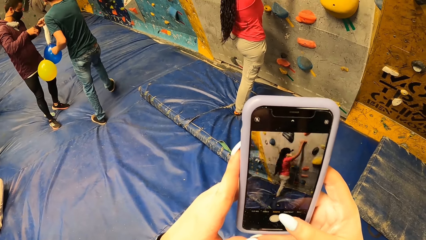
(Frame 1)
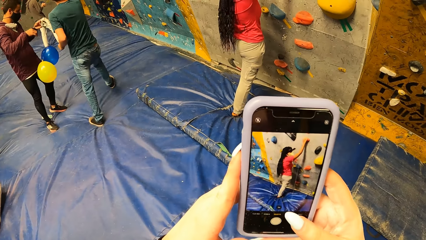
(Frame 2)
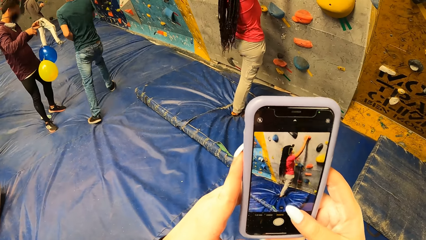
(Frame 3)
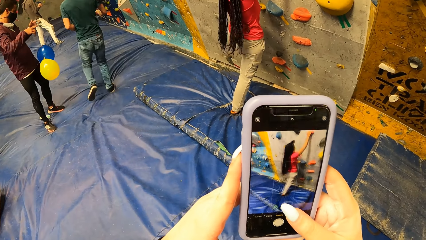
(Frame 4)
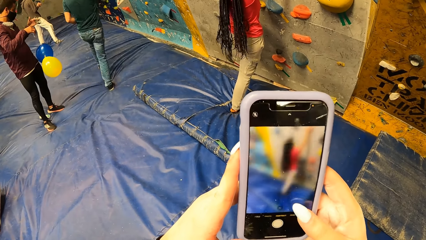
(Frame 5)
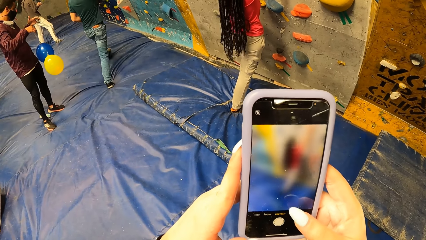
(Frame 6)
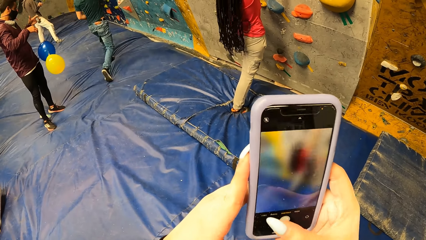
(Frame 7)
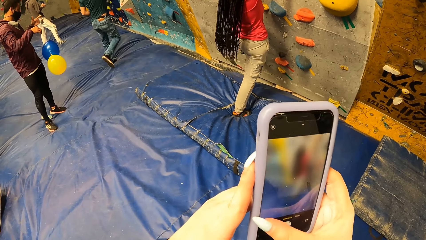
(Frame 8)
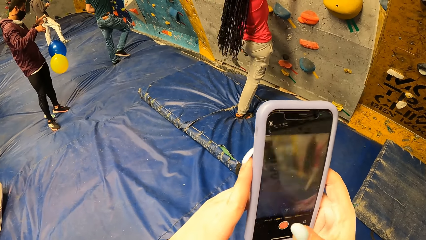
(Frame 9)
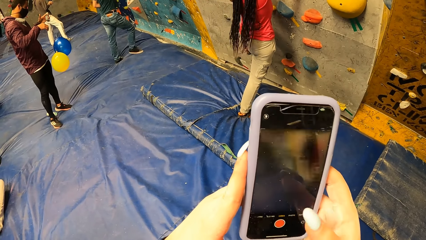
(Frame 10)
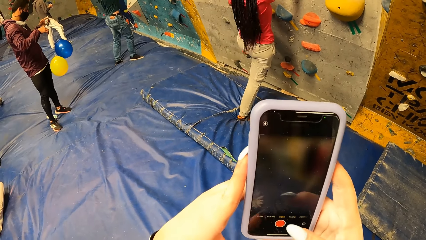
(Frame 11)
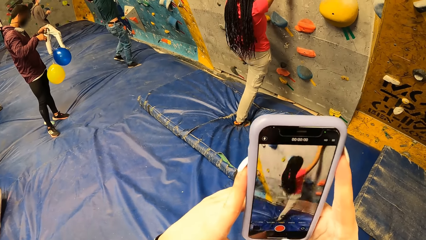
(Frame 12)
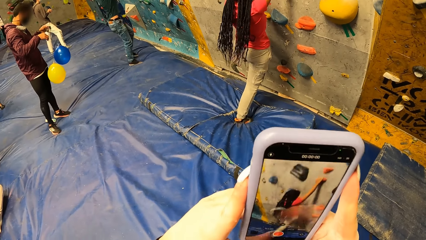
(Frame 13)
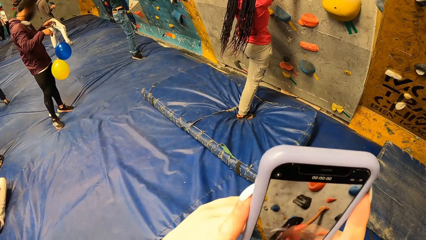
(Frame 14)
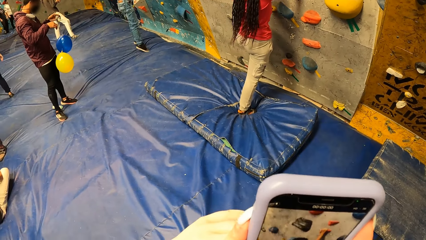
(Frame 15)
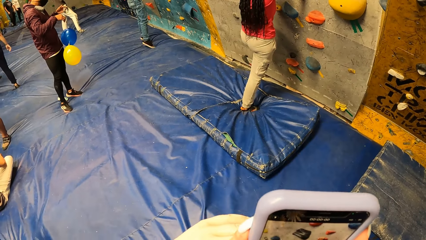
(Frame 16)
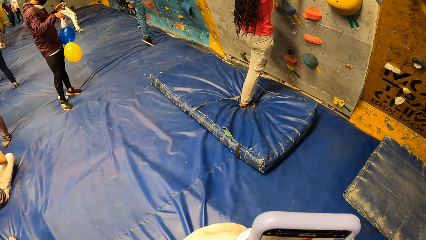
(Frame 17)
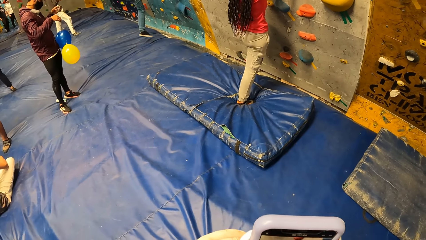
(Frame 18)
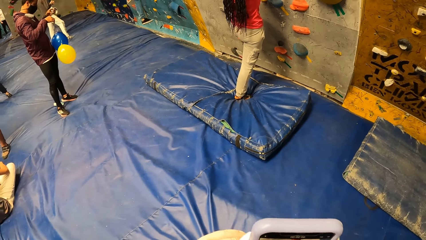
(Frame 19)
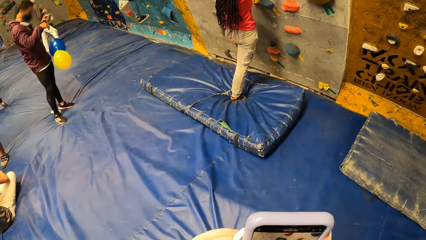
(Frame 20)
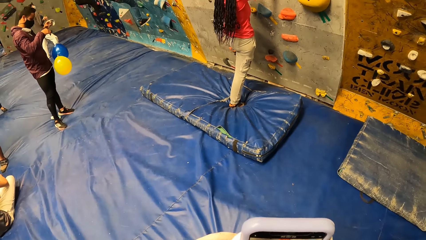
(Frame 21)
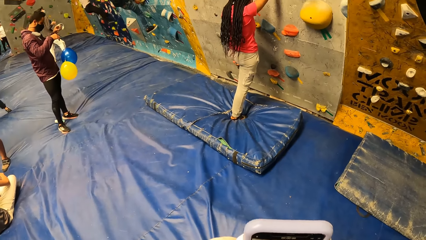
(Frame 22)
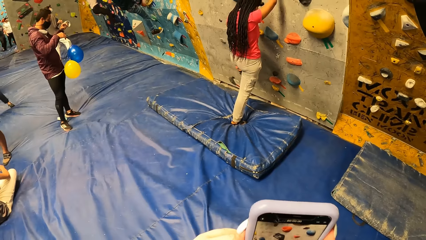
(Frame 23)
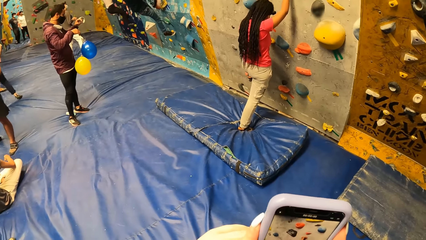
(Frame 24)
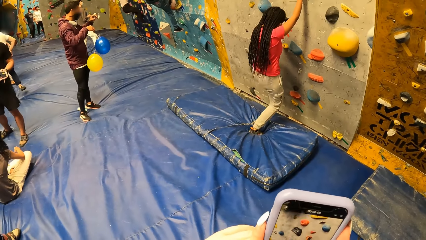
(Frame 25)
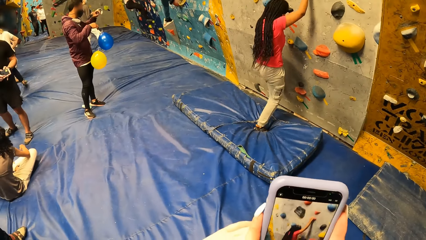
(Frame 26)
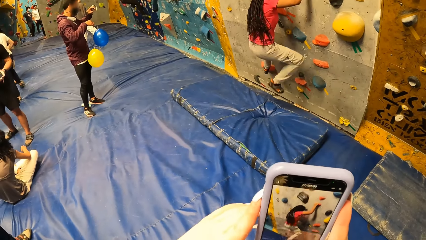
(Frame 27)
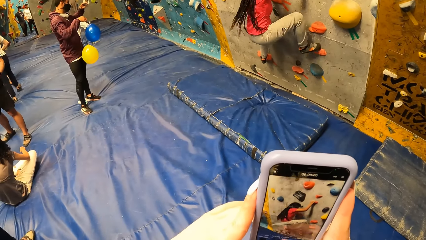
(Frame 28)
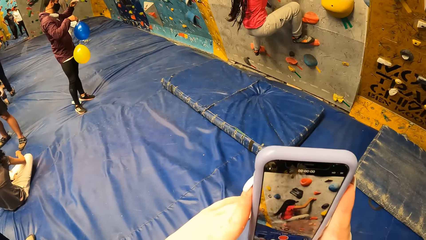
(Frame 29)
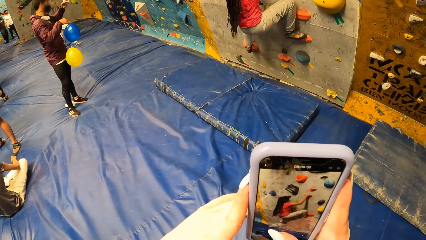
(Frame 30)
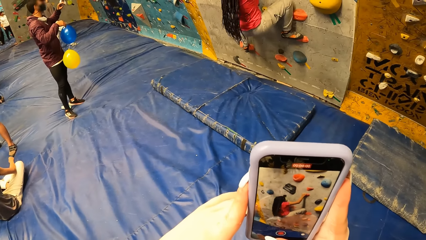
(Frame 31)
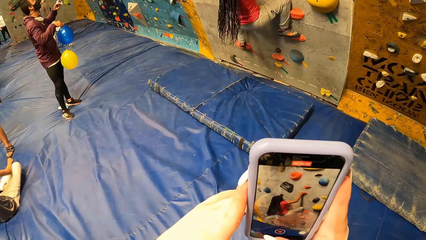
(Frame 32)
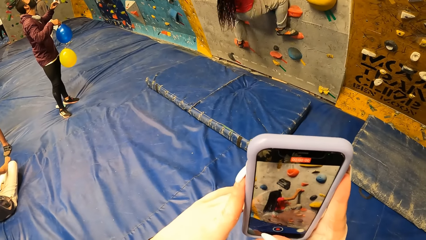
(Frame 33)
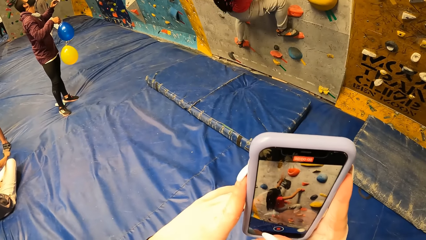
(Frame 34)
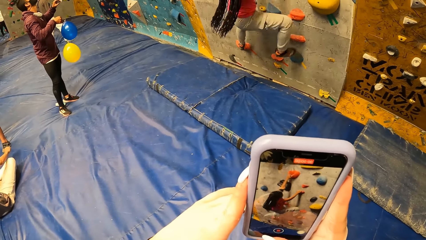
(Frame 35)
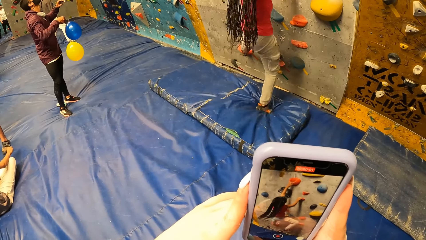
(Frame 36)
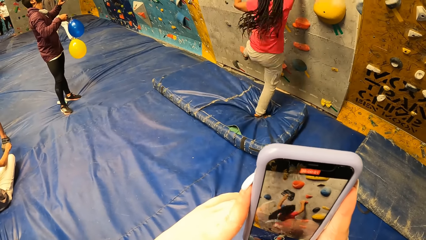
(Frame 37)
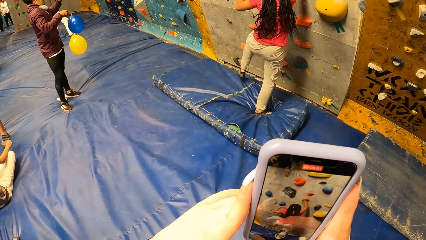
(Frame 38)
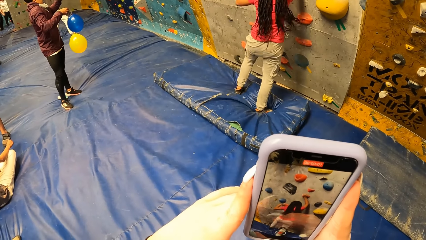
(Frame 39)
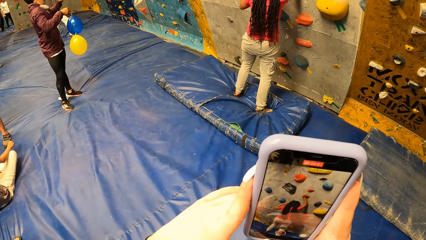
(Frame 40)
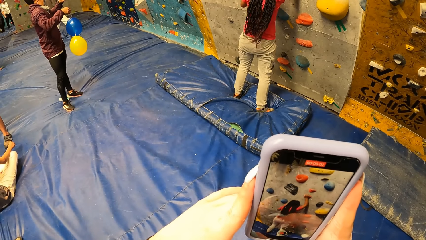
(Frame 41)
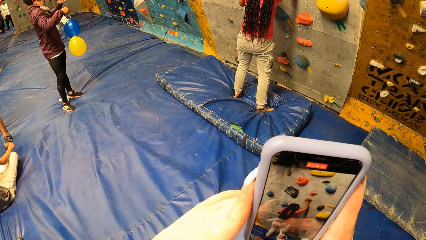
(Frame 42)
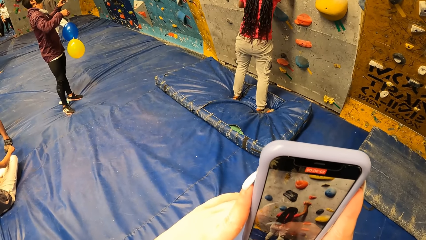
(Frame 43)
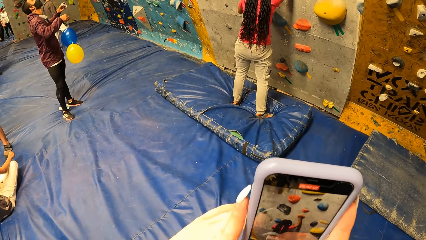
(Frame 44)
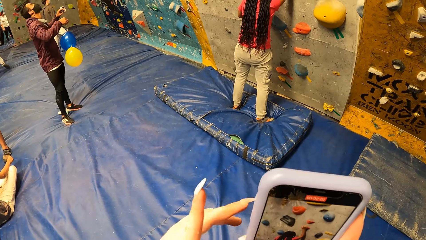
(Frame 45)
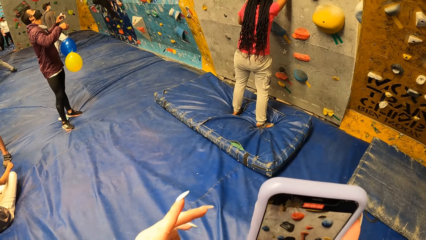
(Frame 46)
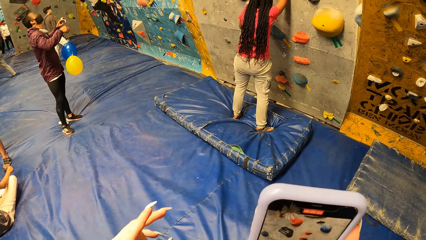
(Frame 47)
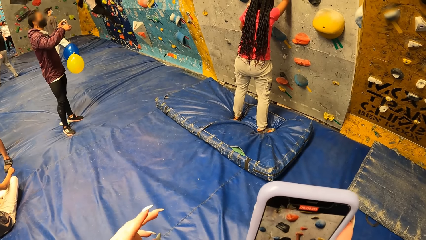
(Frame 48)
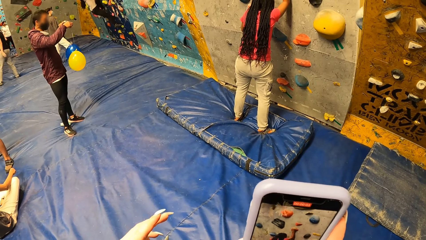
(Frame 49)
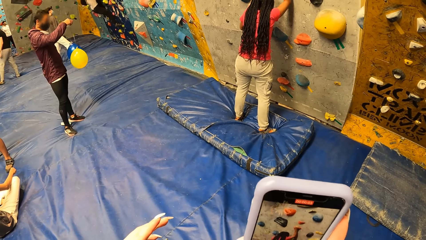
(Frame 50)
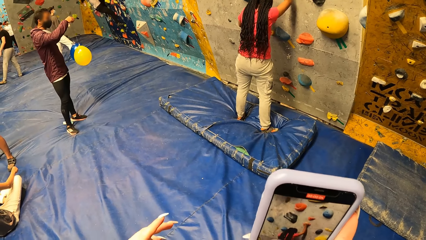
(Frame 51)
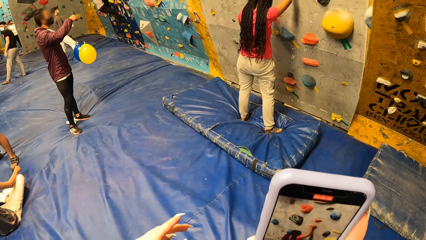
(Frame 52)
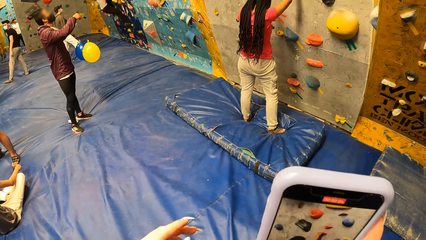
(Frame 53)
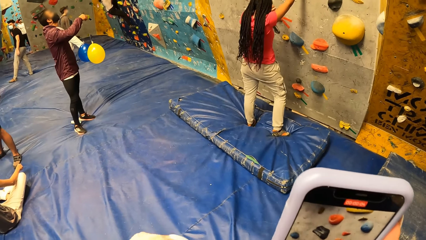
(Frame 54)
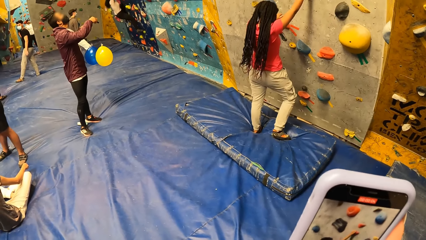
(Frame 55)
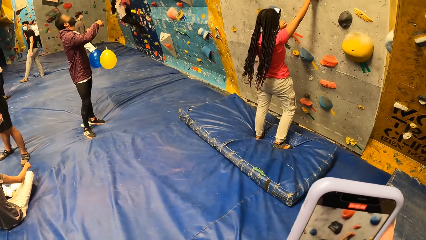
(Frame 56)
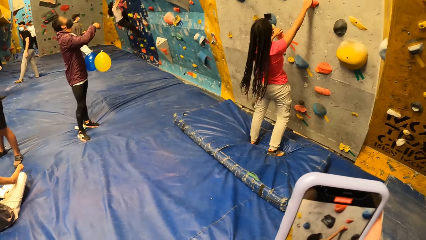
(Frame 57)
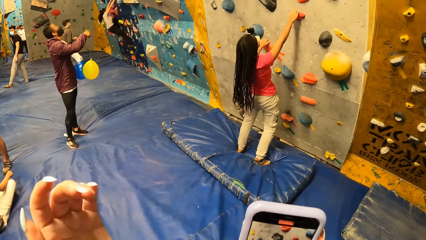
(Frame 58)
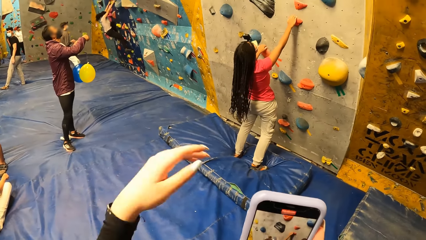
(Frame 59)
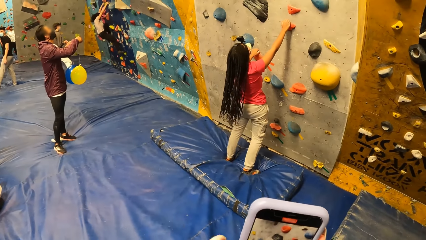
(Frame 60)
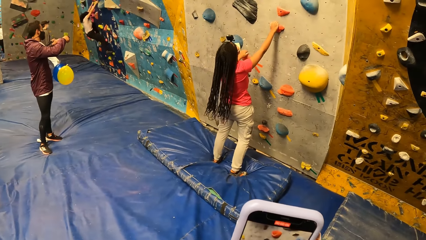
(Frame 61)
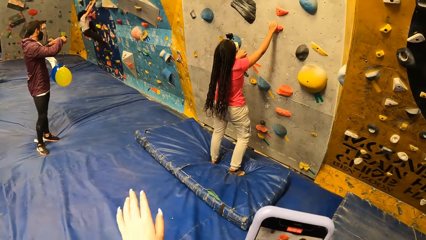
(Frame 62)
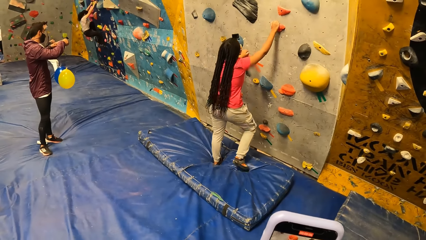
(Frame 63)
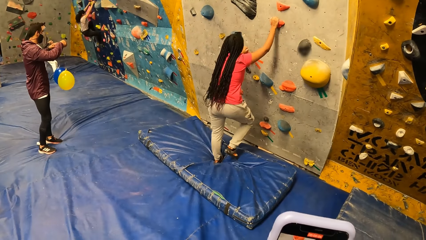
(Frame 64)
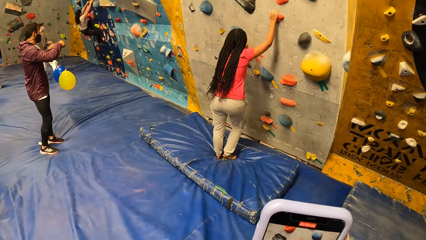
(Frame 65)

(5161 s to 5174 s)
The camera wearer is recording. The woman lands on her feet.

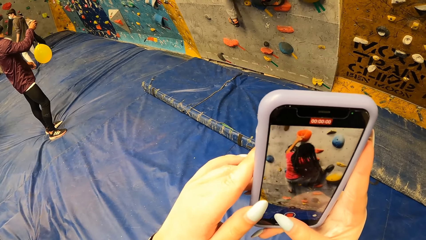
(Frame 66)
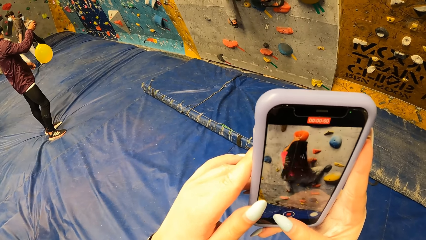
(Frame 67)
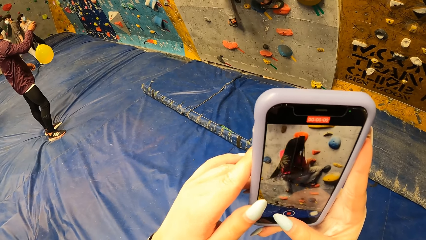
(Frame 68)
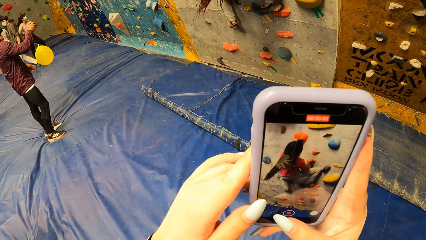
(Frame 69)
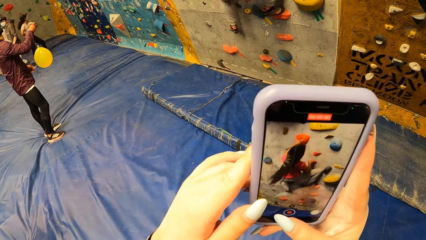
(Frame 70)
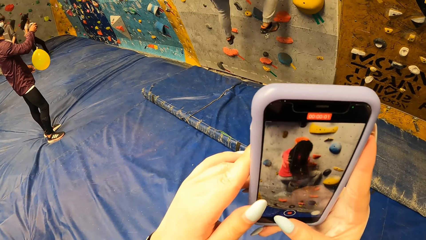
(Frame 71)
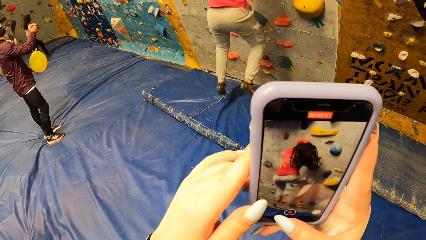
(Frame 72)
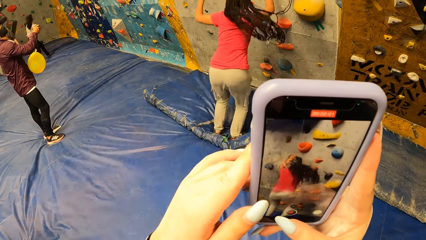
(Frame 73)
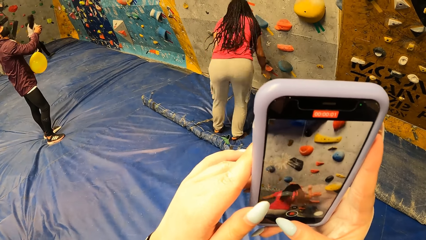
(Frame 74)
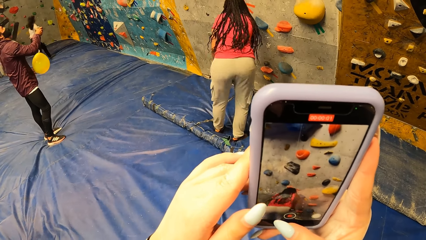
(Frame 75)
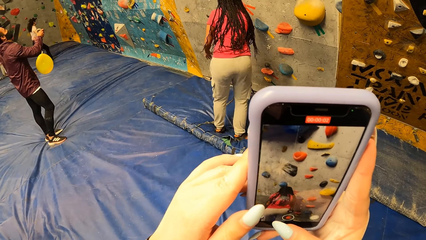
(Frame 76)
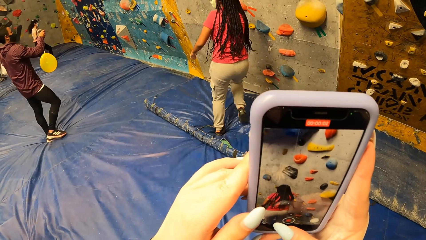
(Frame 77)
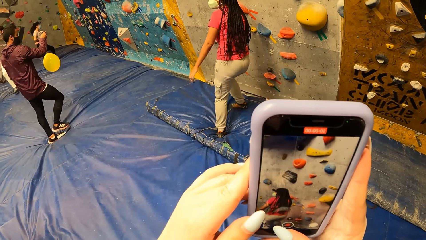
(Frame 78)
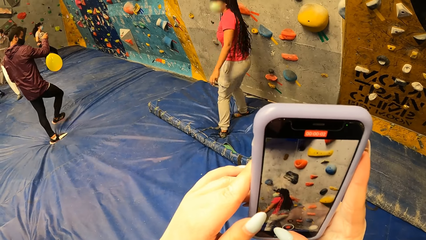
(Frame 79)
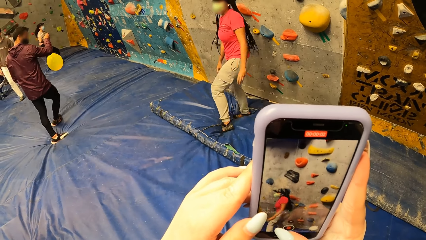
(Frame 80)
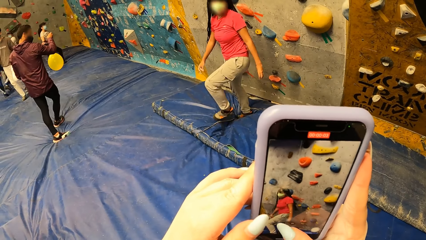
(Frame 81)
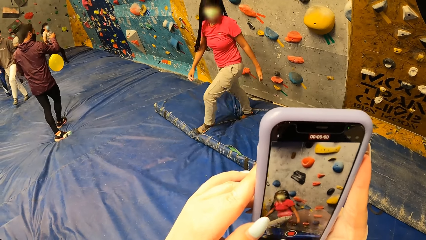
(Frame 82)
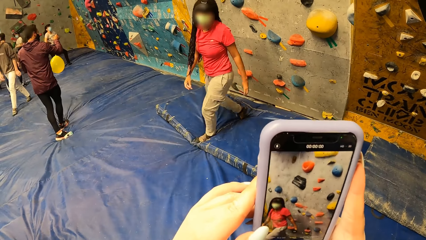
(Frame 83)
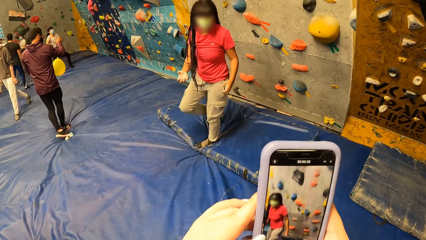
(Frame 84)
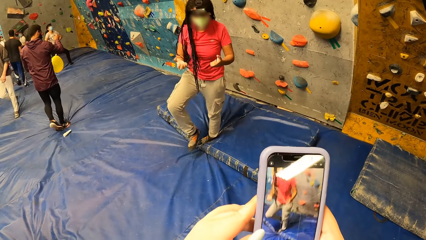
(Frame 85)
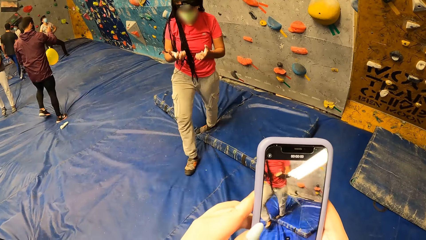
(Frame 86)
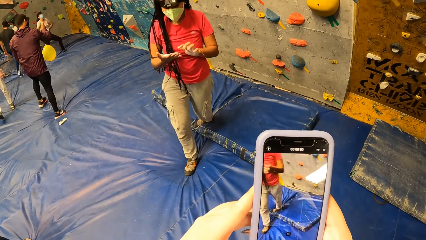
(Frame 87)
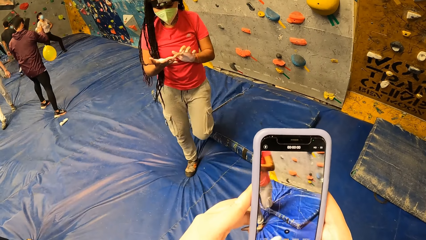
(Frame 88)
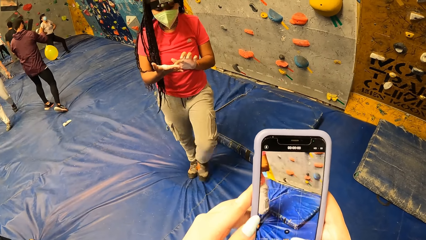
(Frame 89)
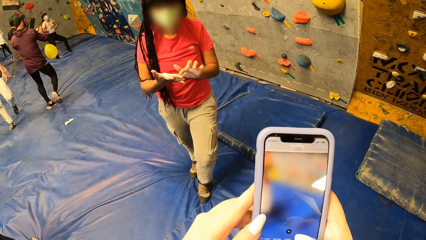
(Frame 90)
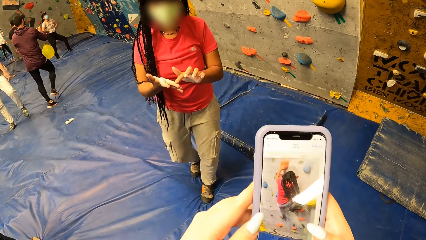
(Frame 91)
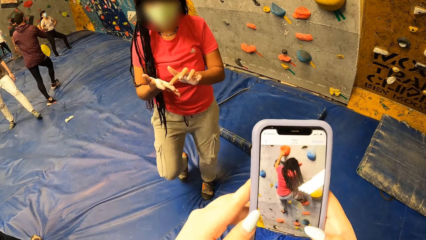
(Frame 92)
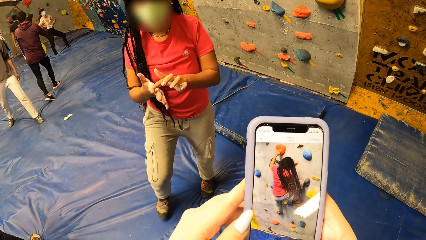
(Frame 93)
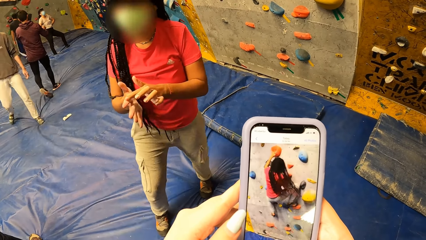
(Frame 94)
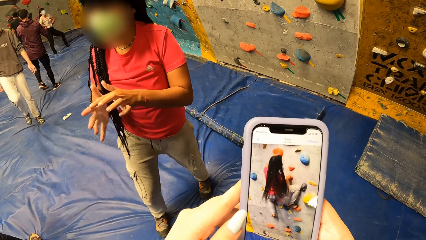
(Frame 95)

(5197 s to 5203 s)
The woman lands on her feet.
